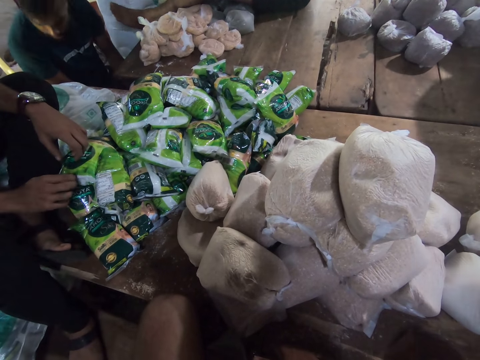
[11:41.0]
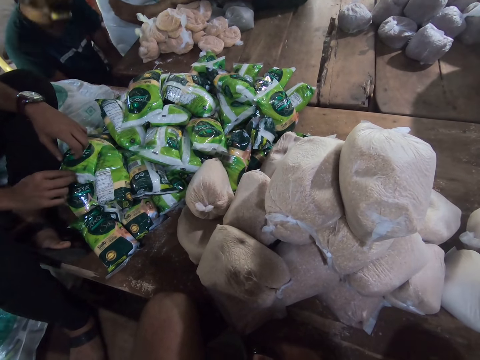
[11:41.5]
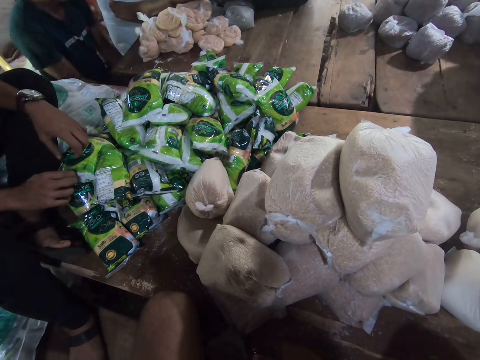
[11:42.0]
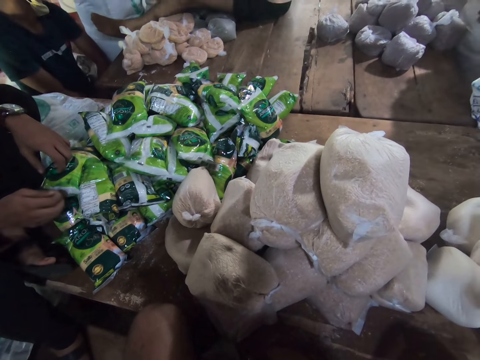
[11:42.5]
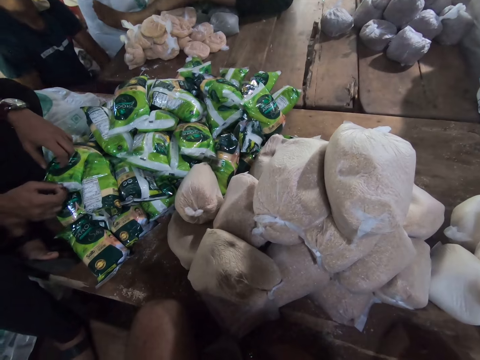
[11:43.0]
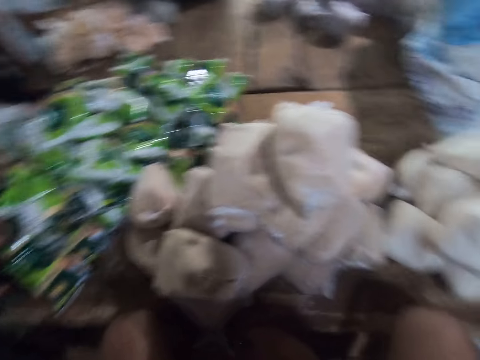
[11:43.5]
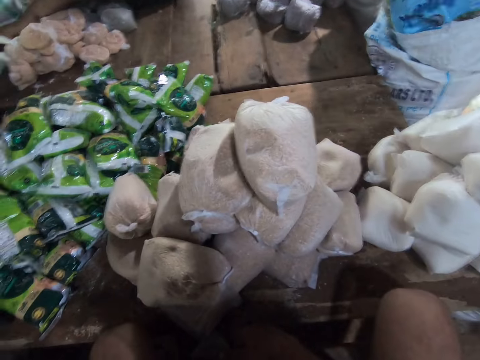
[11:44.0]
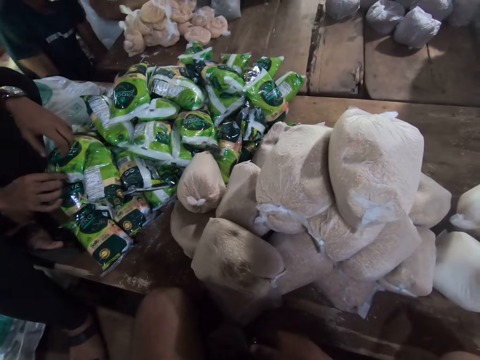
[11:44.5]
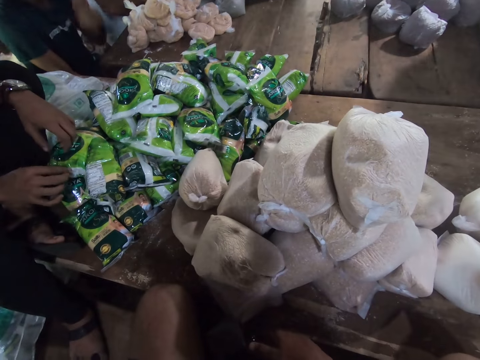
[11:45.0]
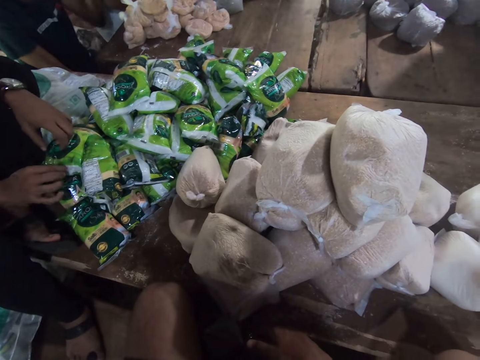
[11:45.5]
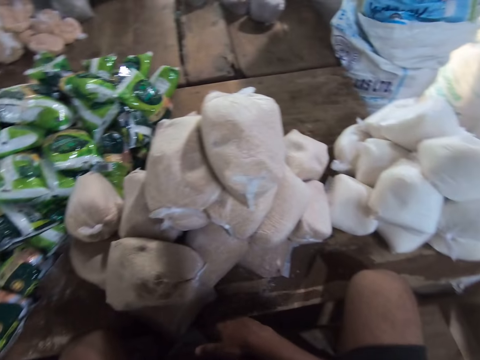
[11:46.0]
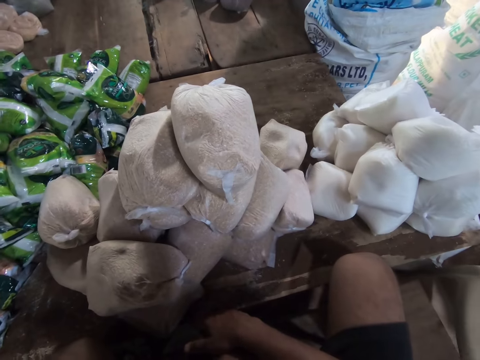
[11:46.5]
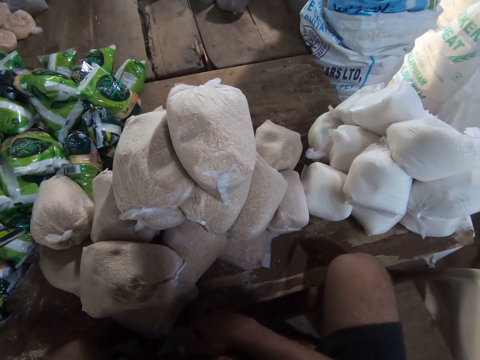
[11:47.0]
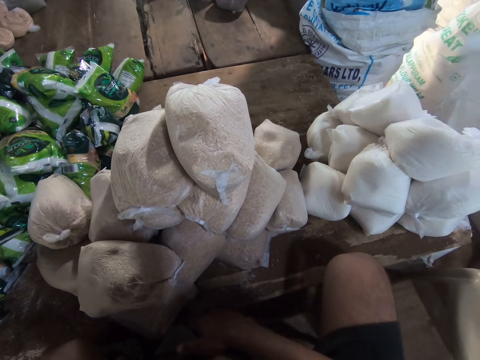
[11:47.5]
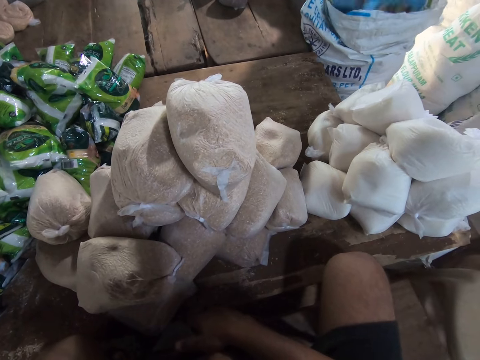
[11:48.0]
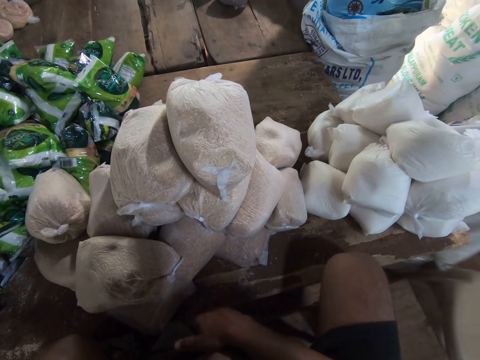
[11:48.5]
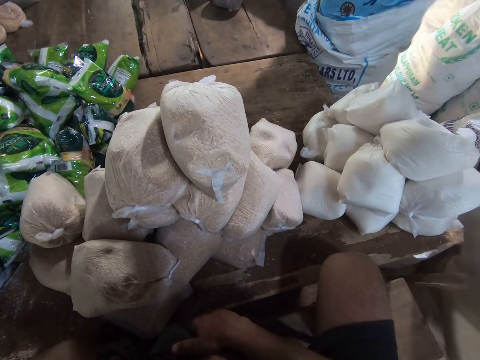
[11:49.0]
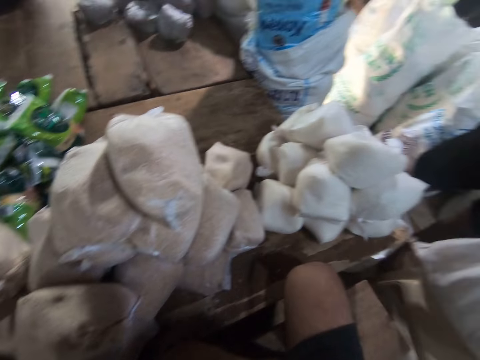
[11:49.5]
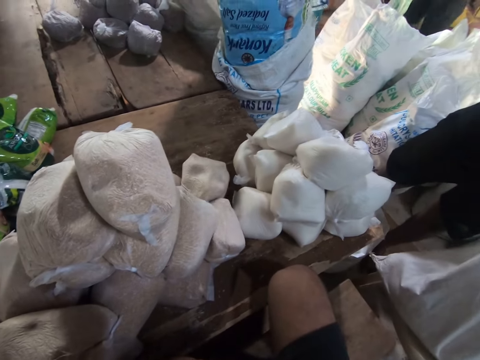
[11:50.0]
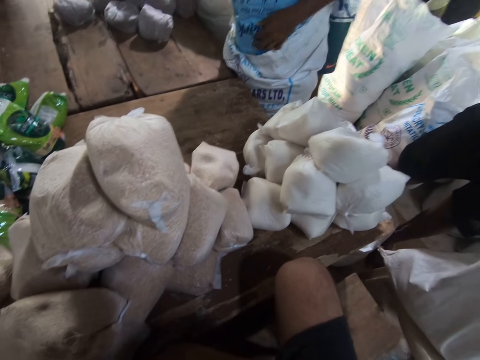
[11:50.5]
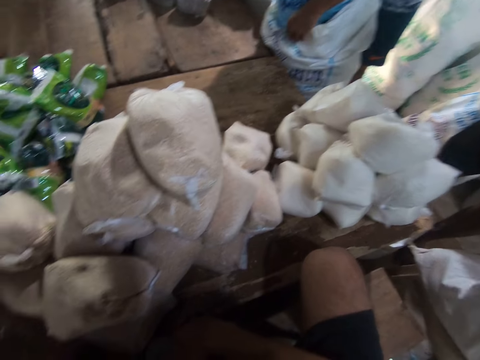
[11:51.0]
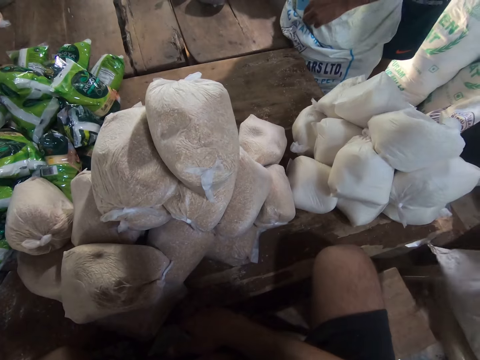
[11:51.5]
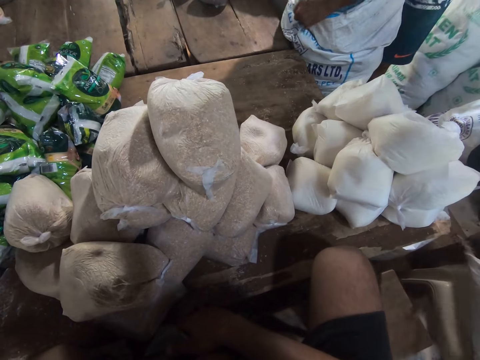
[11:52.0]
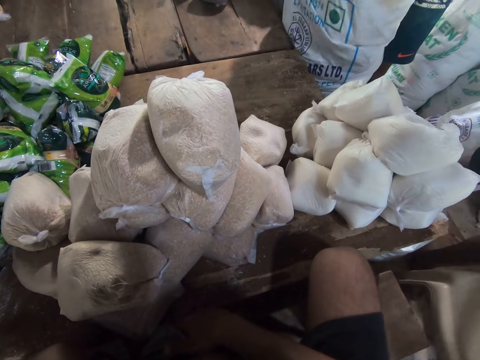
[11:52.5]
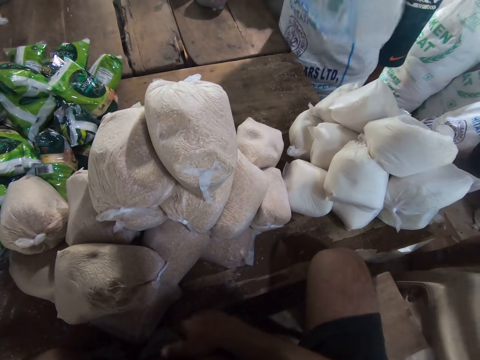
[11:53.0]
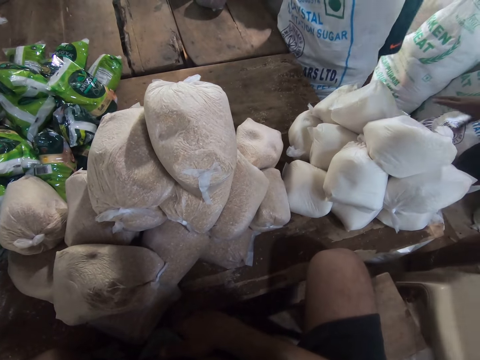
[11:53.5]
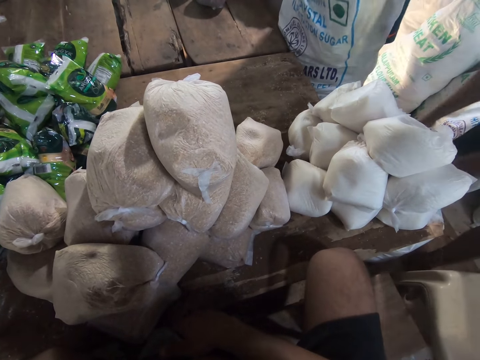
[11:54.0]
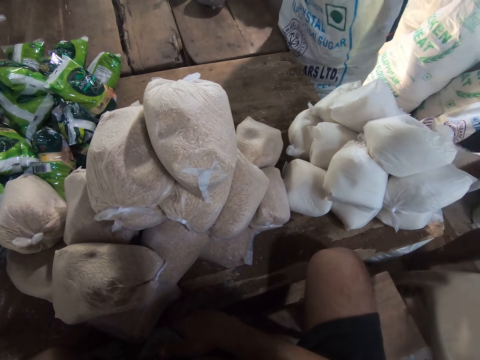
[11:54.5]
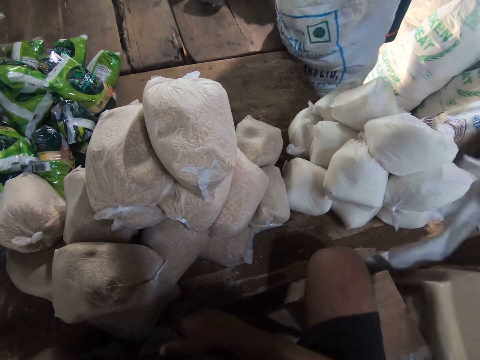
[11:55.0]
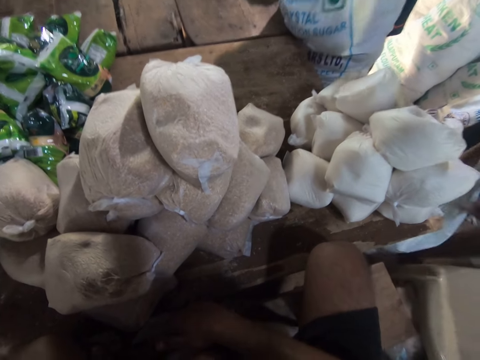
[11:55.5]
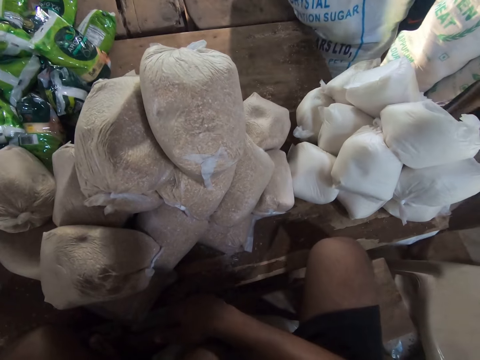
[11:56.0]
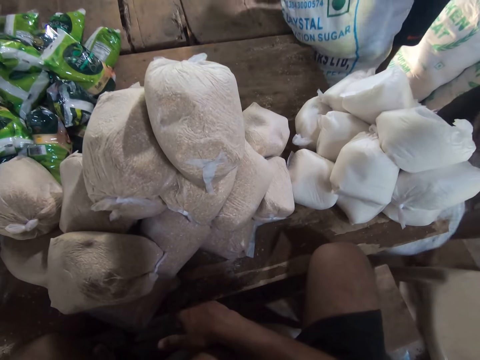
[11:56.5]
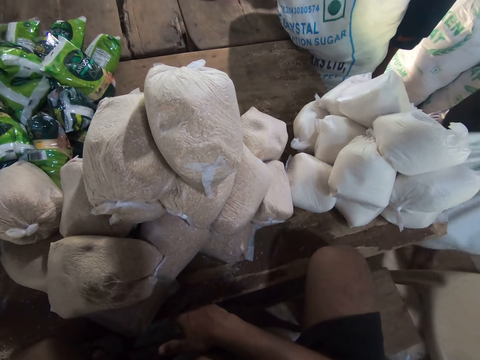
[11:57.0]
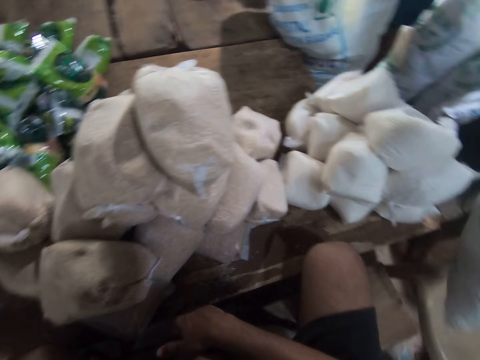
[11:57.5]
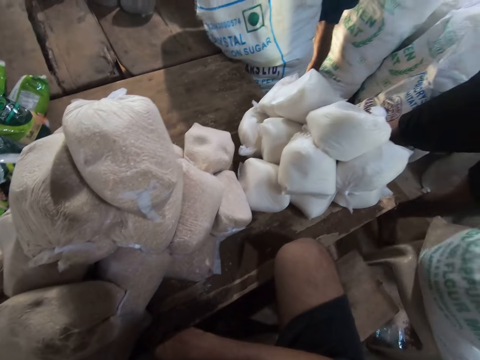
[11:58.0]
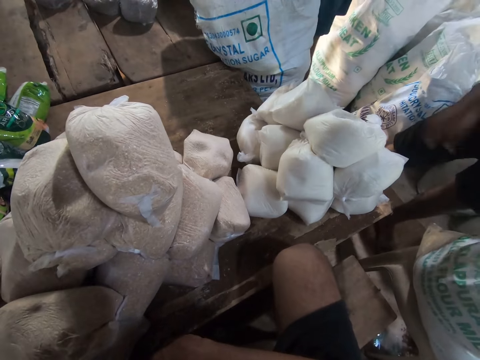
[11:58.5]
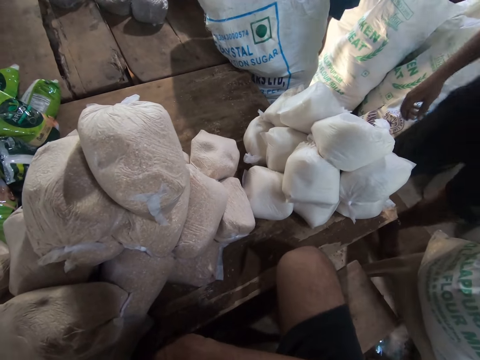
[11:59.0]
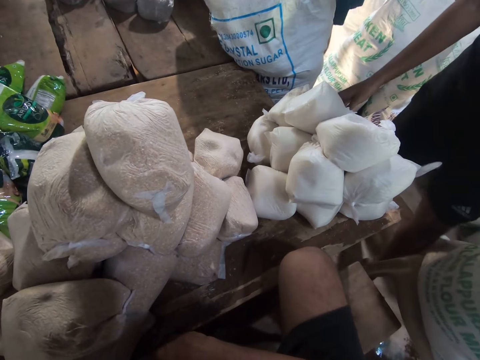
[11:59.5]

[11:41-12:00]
The camera wearer looks at sugar packages. They look at a flour package. A man carries a sack from the ground with his hands.

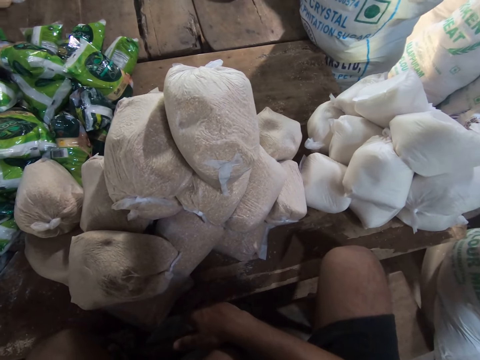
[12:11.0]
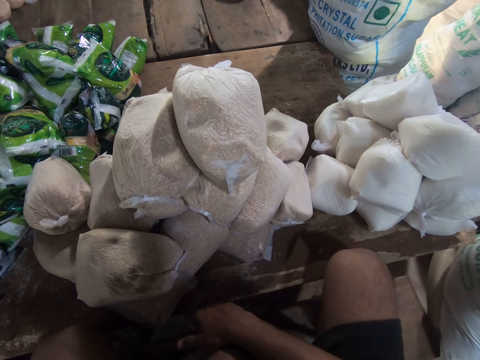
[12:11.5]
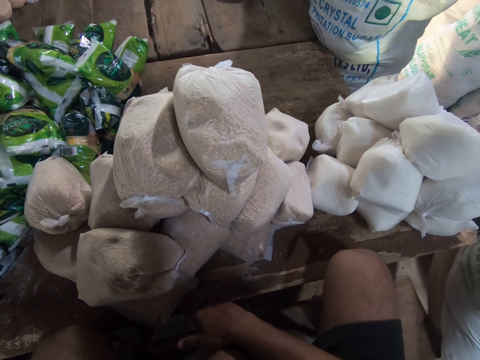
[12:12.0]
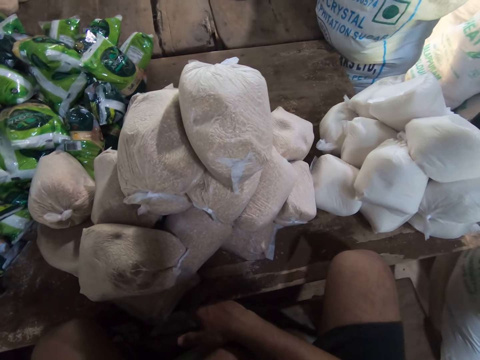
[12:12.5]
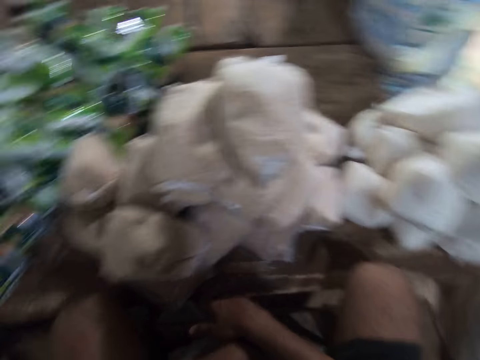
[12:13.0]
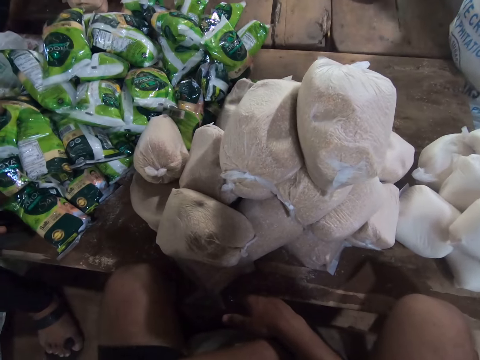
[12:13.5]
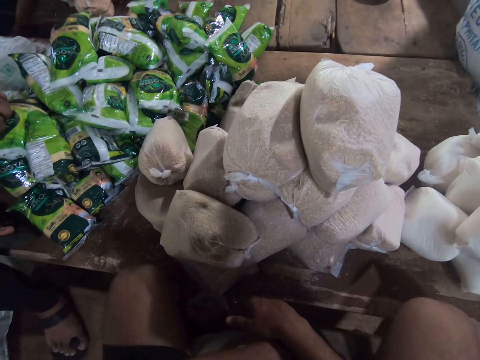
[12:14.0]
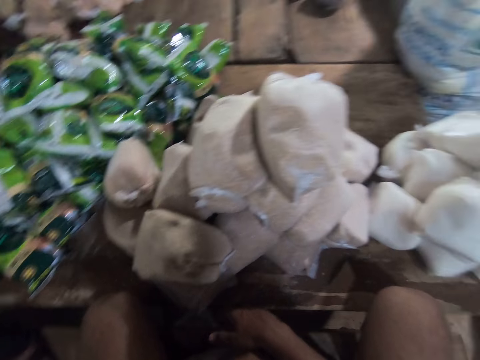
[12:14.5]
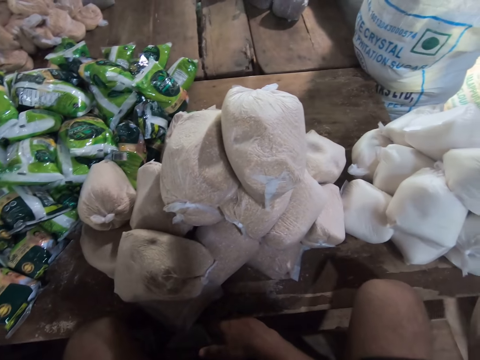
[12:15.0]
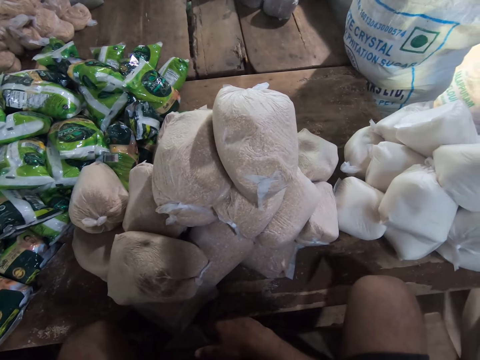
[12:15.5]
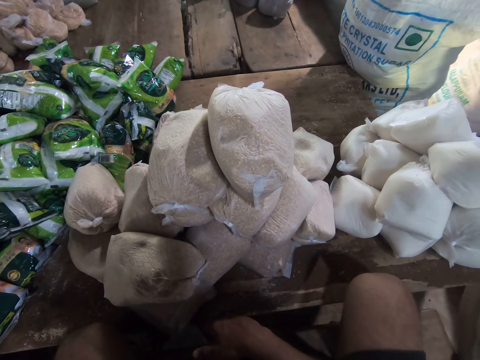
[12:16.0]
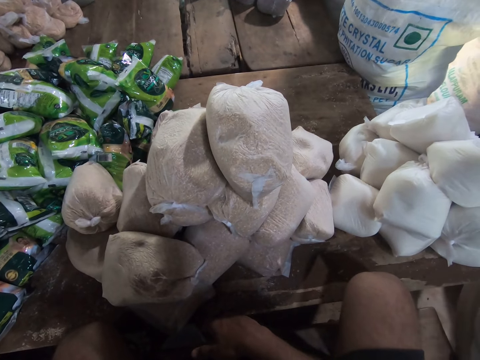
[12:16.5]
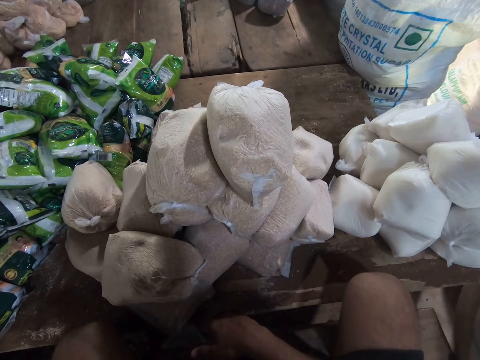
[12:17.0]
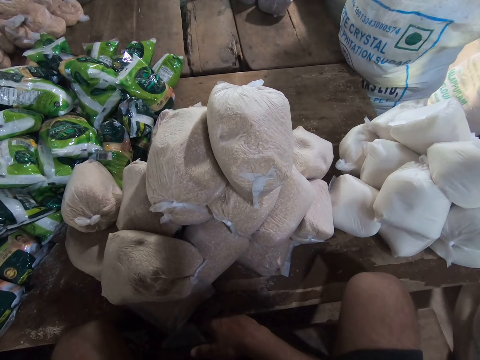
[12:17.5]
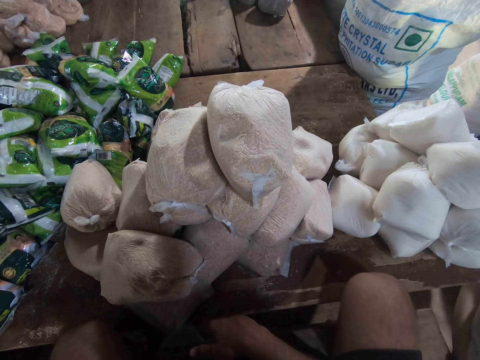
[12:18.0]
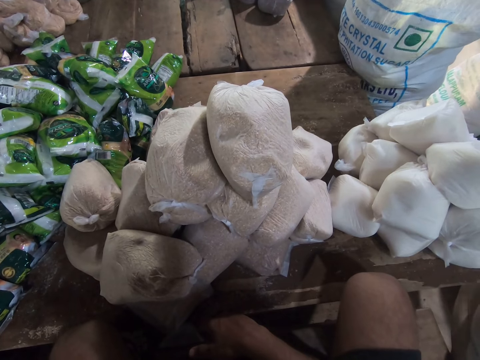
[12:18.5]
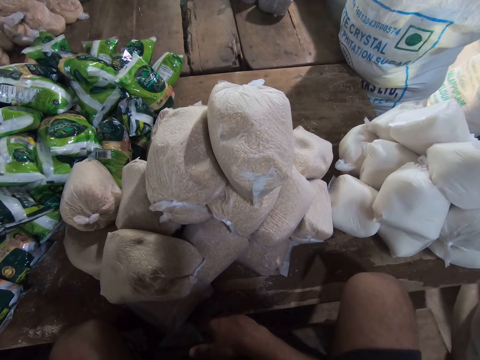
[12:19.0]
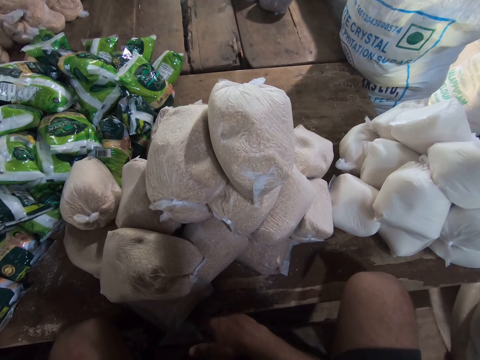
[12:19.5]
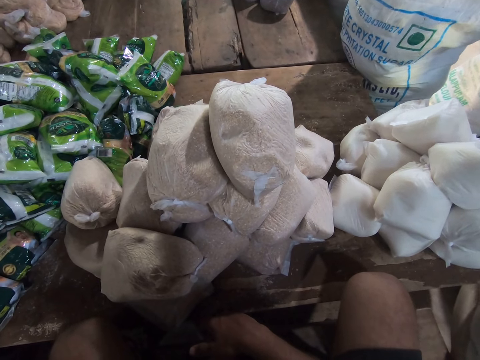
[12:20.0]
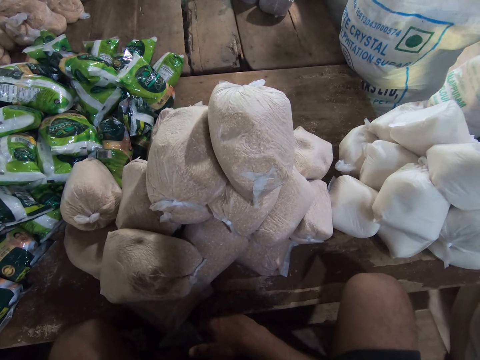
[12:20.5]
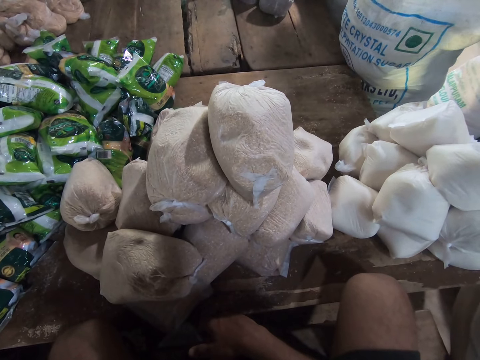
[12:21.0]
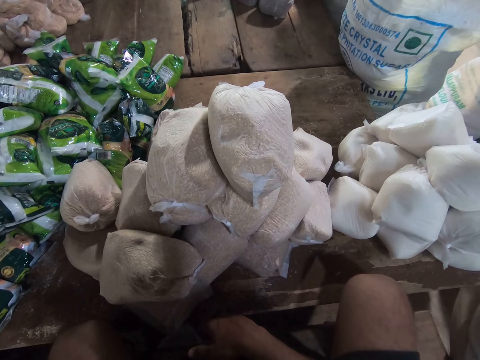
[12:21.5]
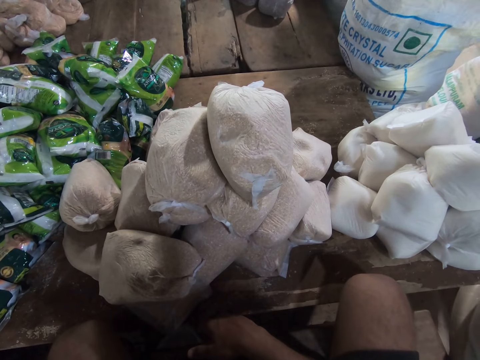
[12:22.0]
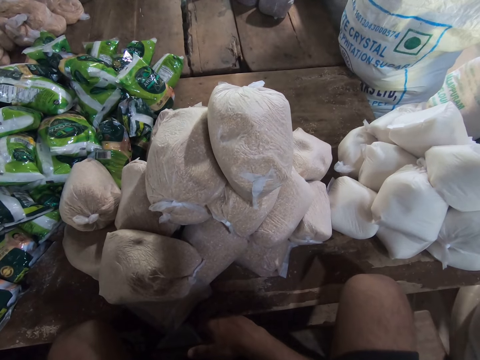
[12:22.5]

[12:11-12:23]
The camera wearer looks at sugar packages. They look at the salt package. They look at the sugar packages.
